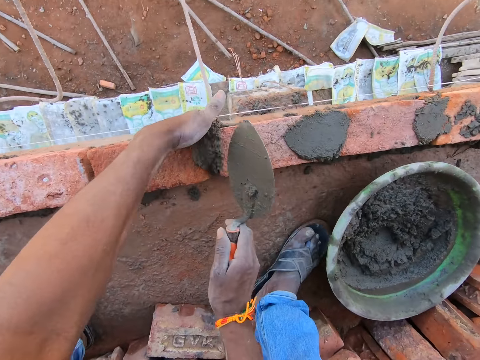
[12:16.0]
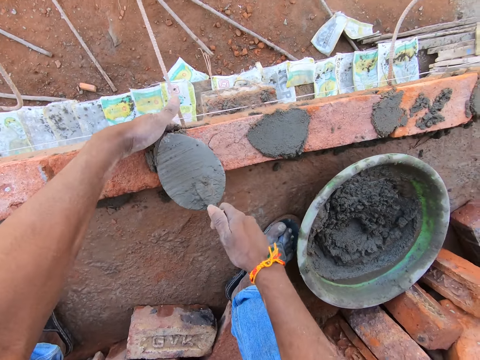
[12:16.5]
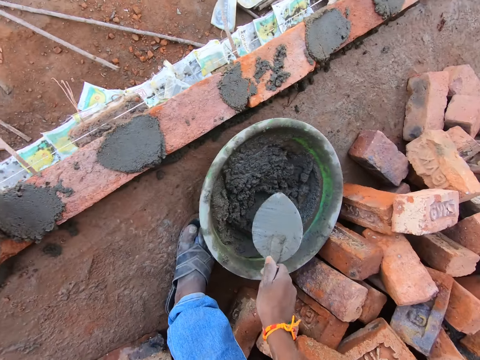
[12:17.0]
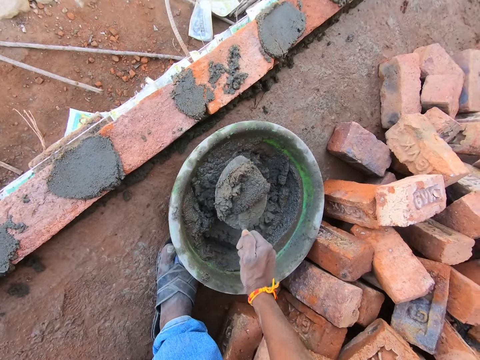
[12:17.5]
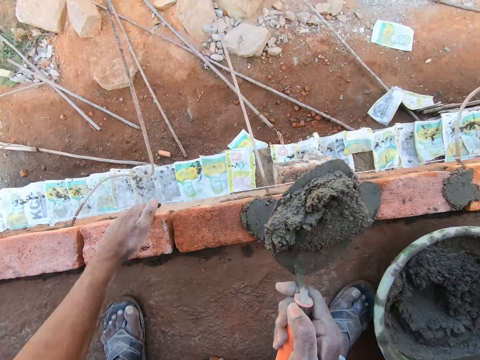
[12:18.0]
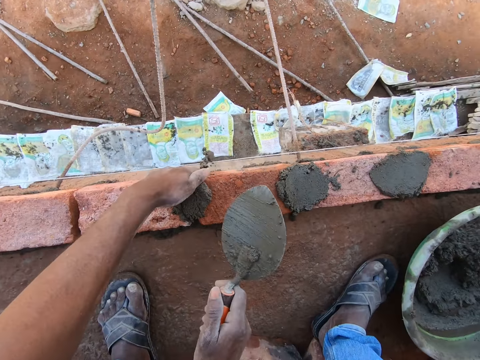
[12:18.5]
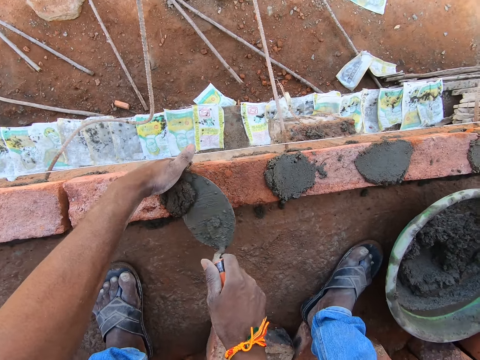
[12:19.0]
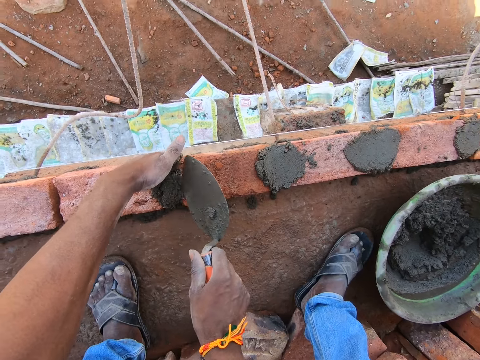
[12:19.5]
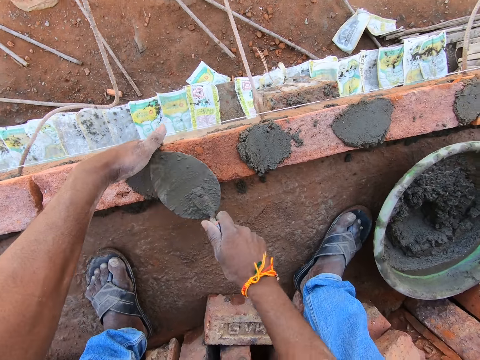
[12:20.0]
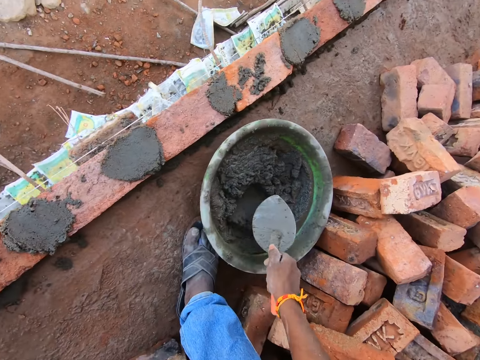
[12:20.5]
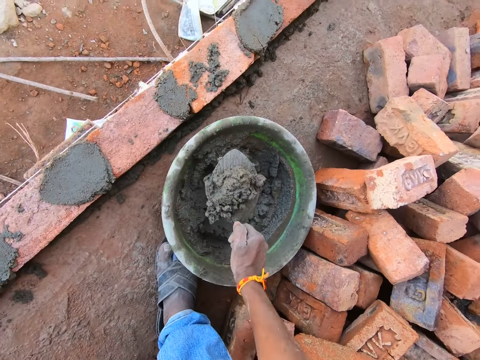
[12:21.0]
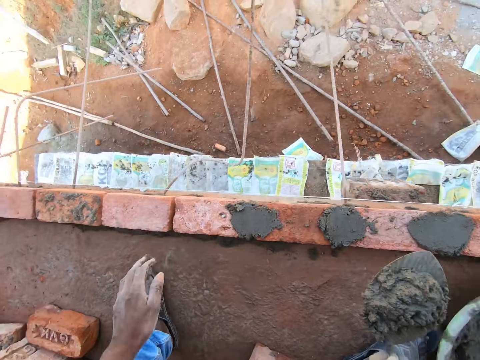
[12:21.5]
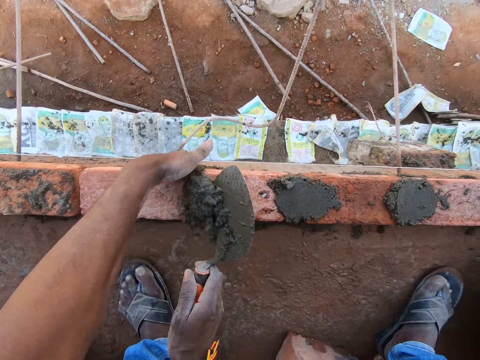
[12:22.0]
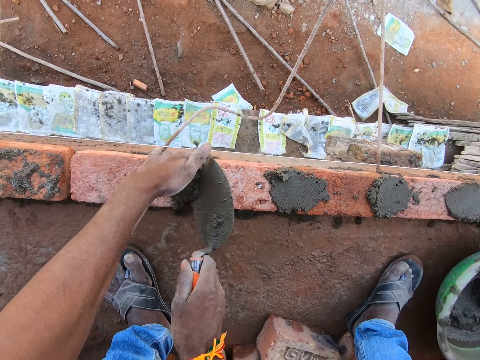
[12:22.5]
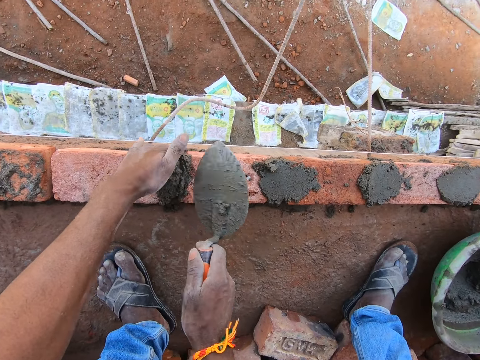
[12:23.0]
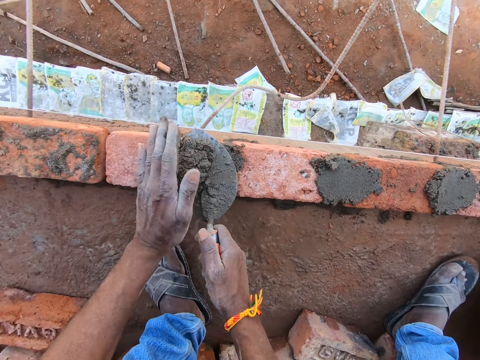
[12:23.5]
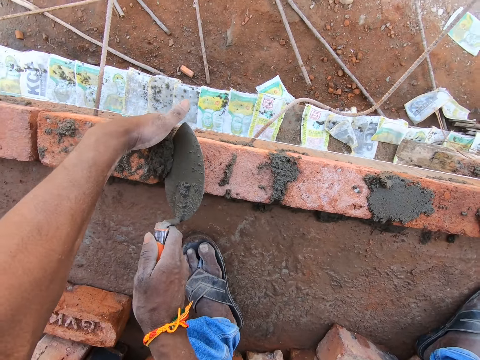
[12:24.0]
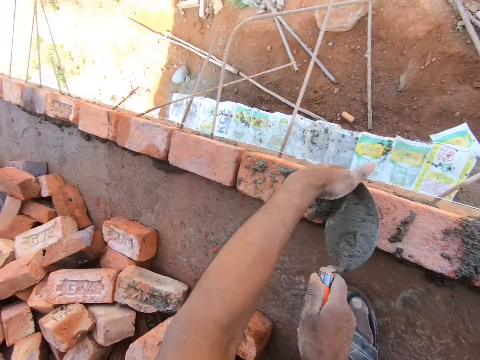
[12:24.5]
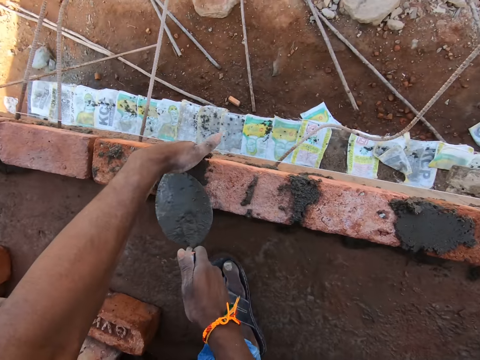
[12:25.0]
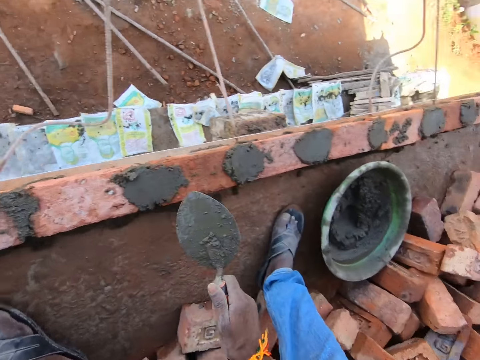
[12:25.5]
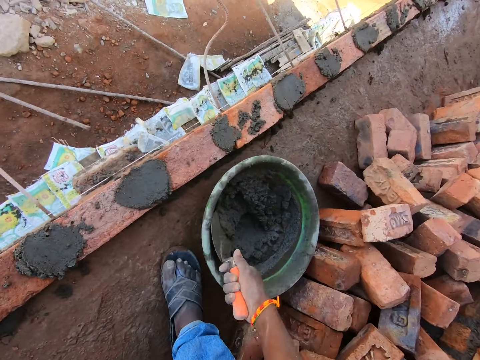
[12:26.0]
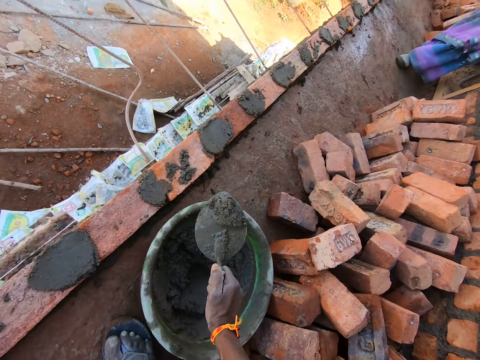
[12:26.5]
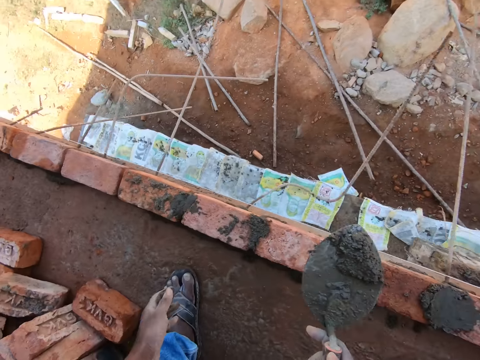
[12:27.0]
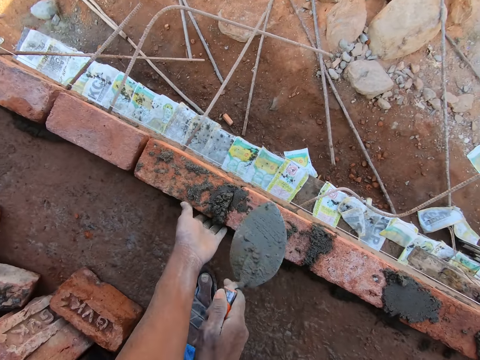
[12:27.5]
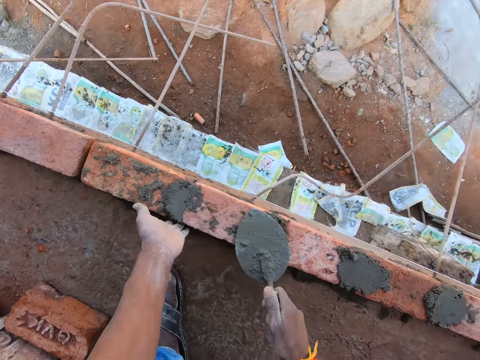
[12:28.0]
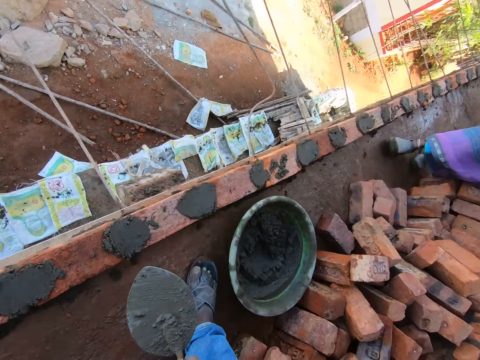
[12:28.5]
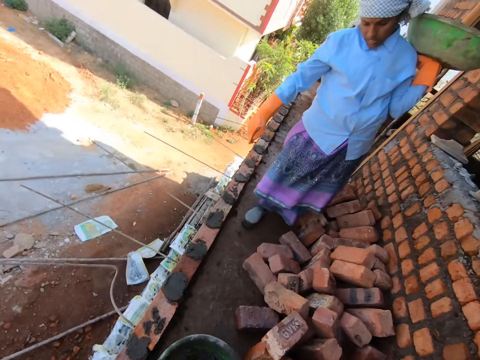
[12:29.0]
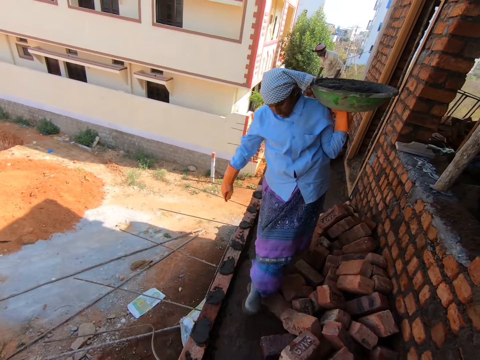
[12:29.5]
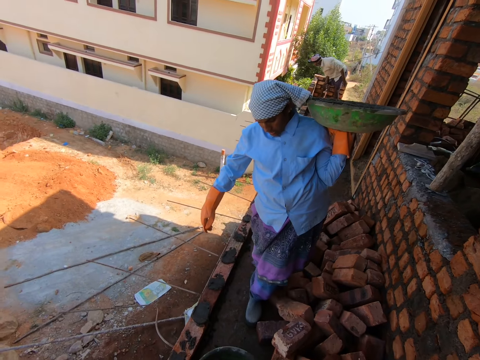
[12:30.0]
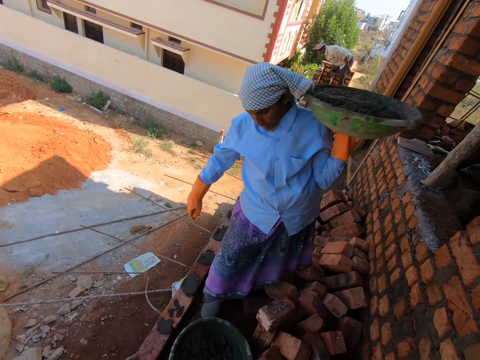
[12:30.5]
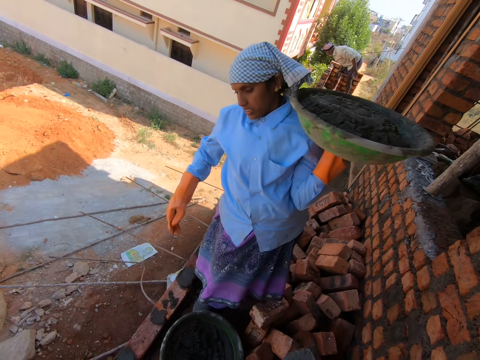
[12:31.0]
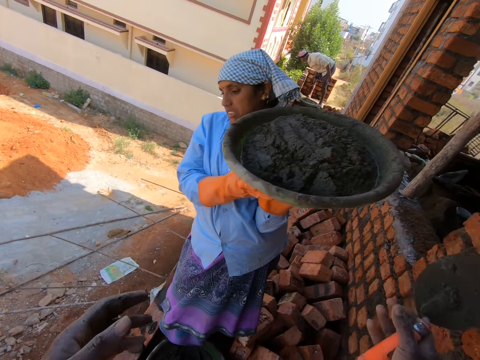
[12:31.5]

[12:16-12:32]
The camera wearer applies the concrete between the bricks. They spread the concrete on the bricks. They scoop the concrete with a trowel. They apply the concrete between the bricks. They spread the concrete on the bricks. They scoop the concrete with the trowel. They apply the concrete between the bricks. They scoop the concrete with the trowel. They spread the concrete on the bricks. They scoop the concrete with the trowel. They apply the concrete between the bricks. They look aside. A lady walks in the construction site.

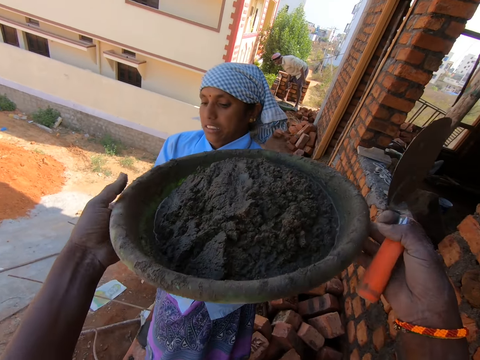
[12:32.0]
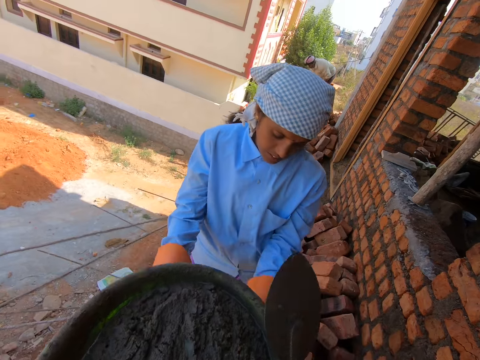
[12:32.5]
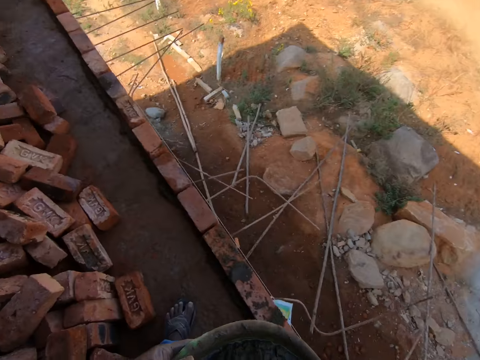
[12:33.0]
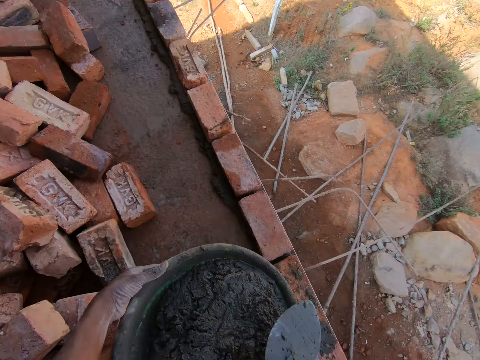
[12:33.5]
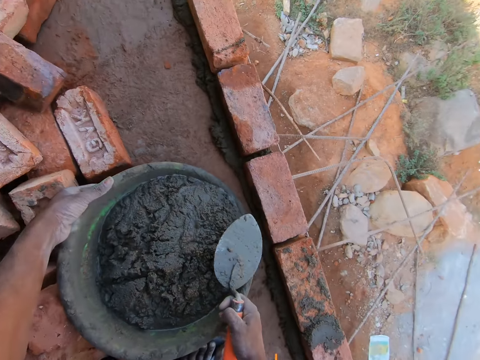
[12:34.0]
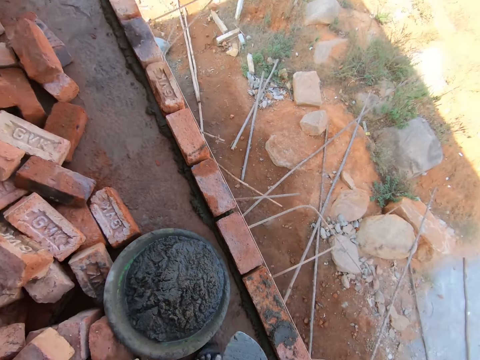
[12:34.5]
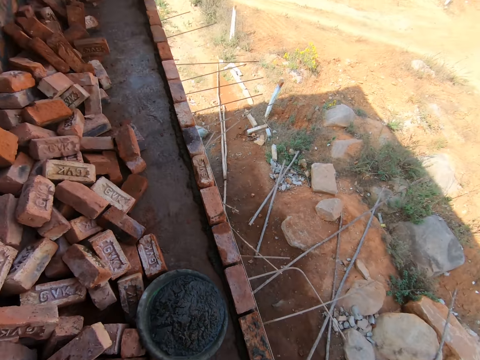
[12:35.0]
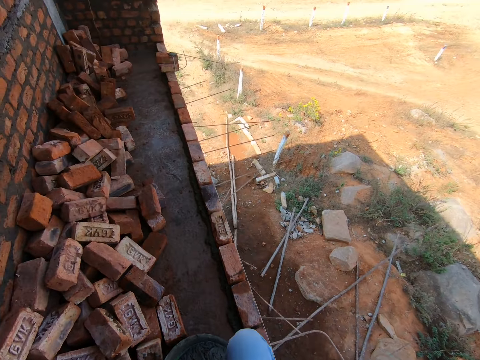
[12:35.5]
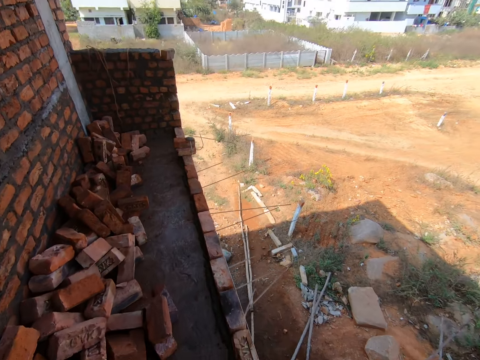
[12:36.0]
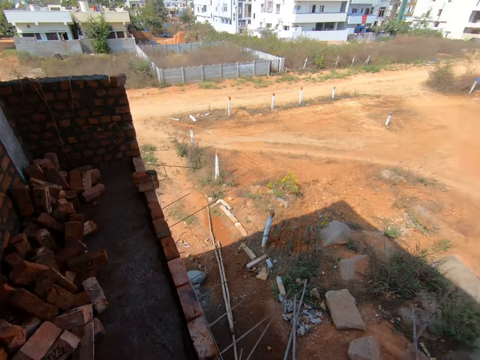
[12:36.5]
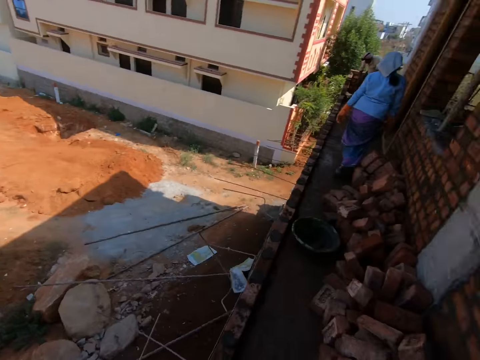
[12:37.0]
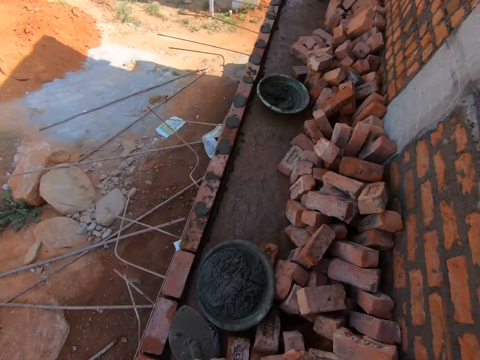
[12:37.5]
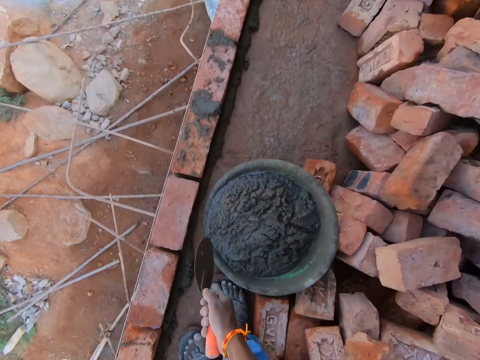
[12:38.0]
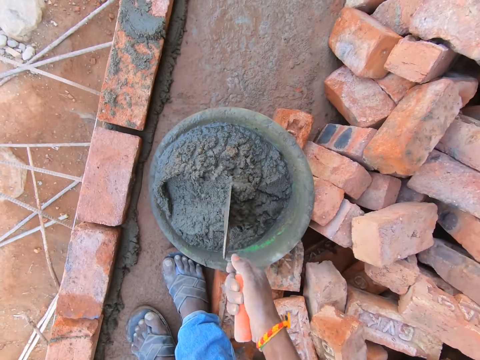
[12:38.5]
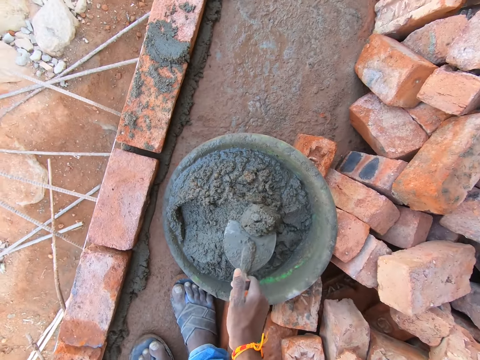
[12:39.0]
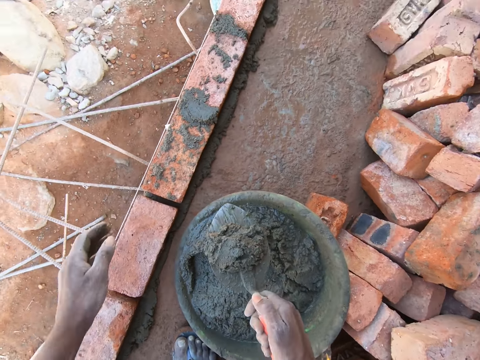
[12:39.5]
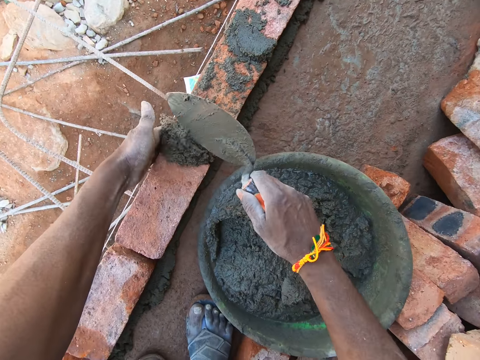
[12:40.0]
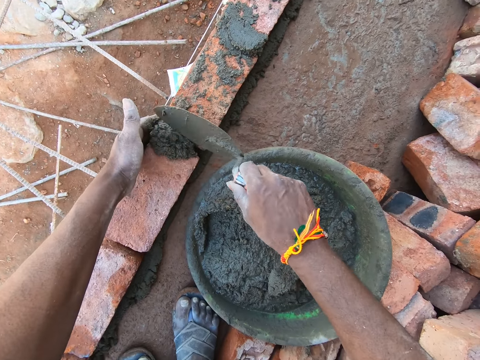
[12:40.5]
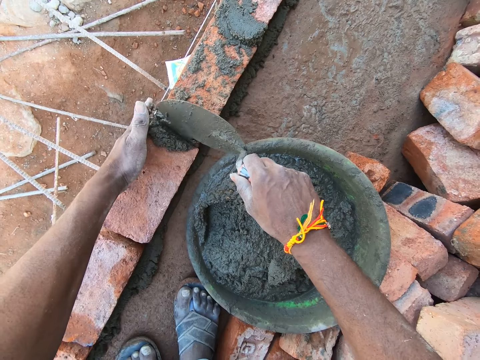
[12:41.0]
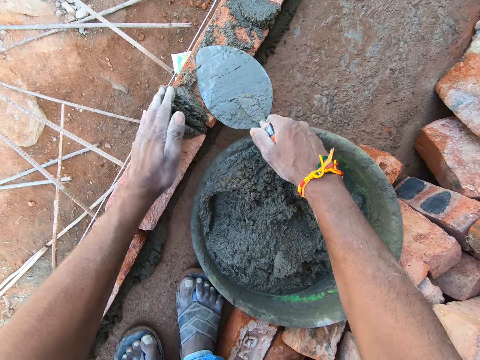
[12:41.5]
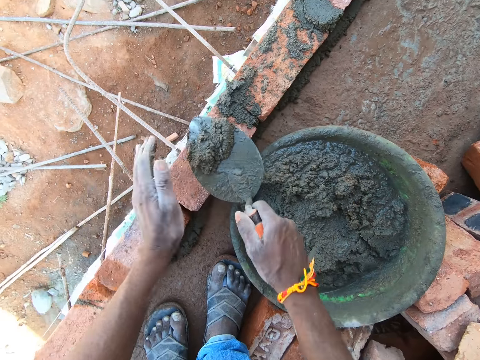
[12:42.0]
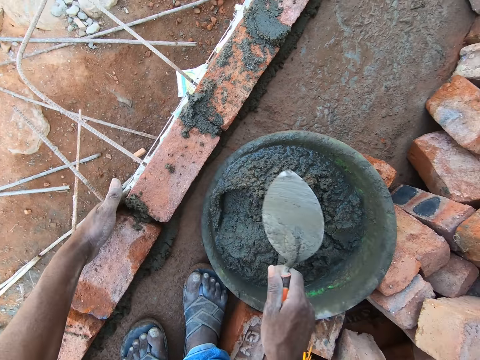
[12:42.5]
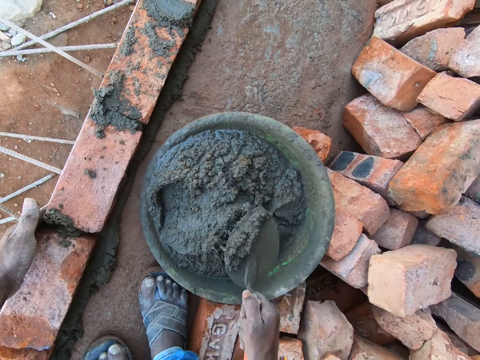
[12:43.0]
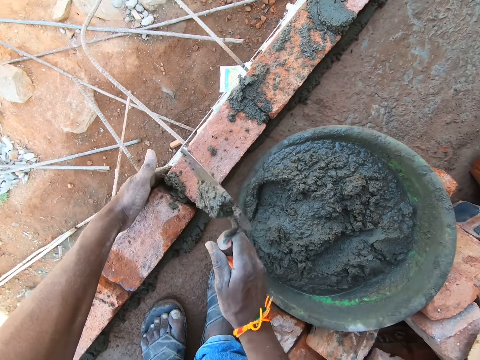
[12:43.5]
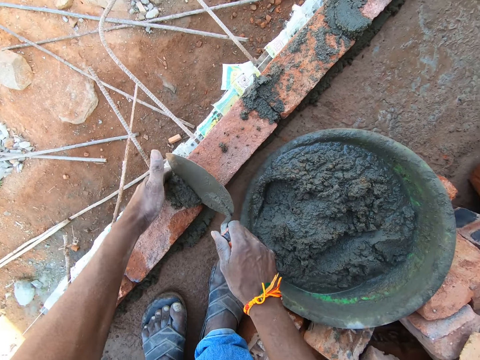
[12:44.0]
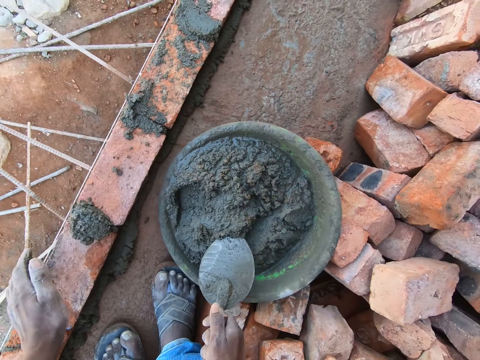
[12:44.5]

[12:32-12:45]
The camera wearer picks the concrete in a basin from a lady. They drop the concrete basin on the ground. They walk around the construction site. They scoop the concrete with a trowel. They apply the concrete between the bricks. They scoop the concrete with the trowel. They drop the concrete between the bricks. They scoop the concrete with the trowel. They apply the concrete between the bricks.
